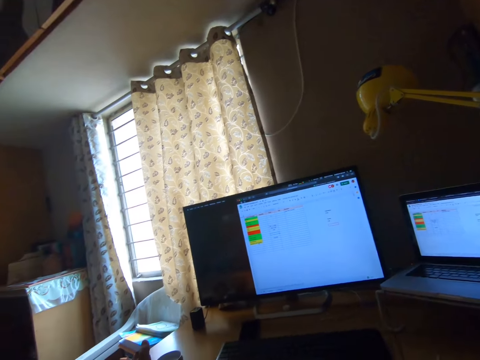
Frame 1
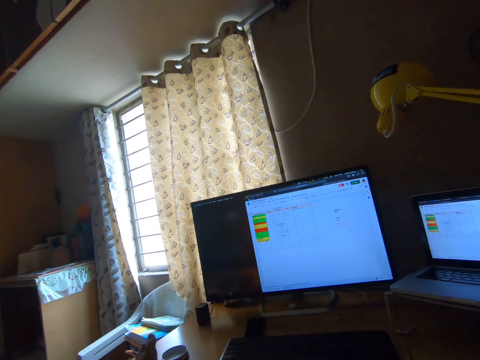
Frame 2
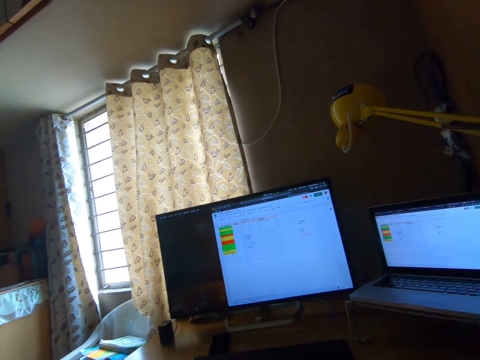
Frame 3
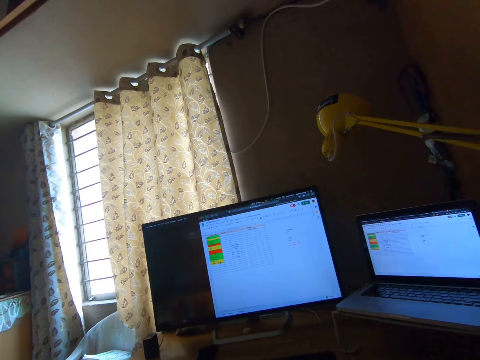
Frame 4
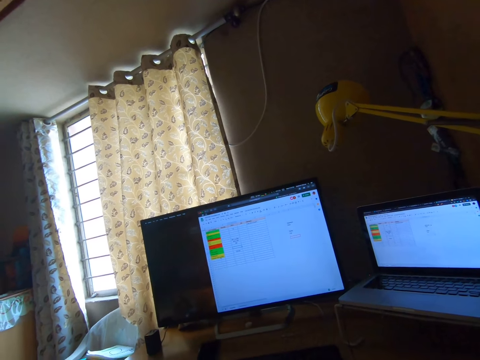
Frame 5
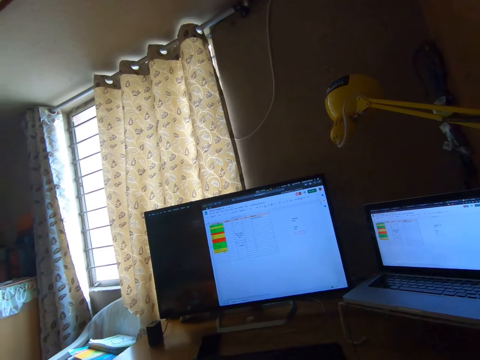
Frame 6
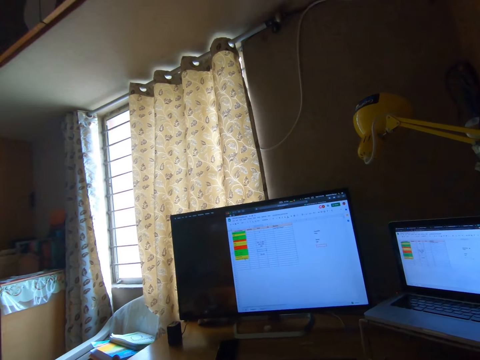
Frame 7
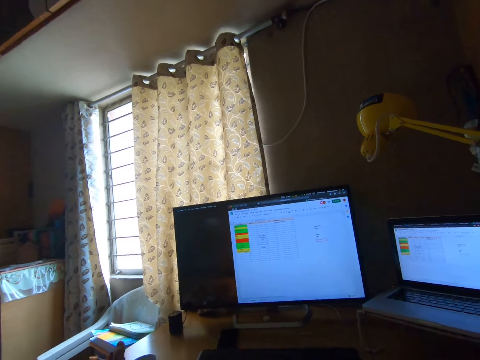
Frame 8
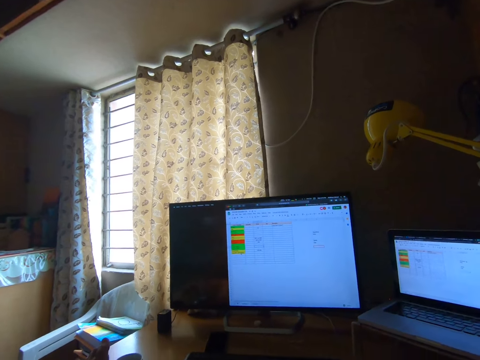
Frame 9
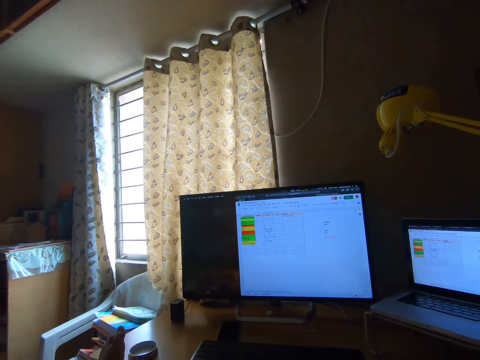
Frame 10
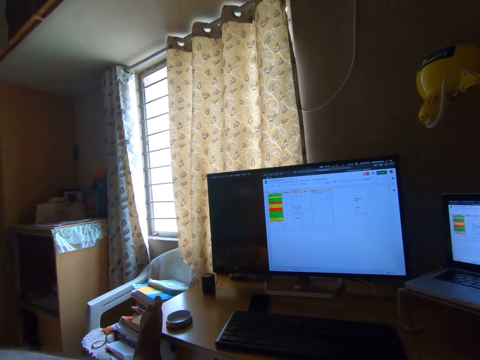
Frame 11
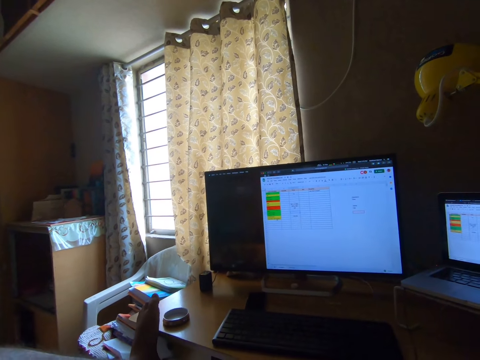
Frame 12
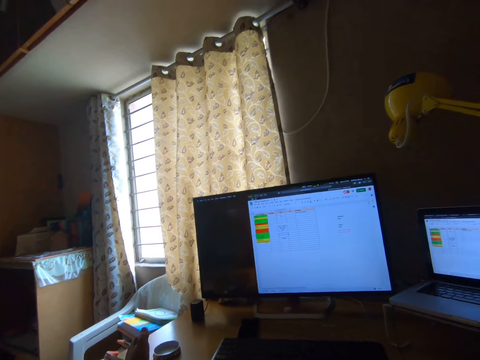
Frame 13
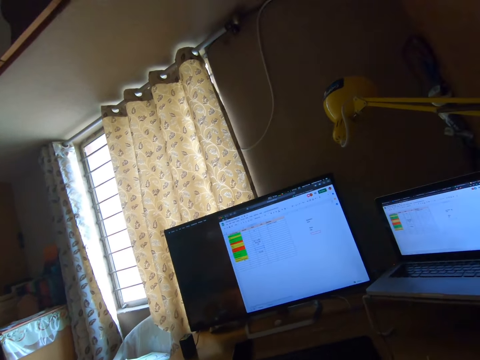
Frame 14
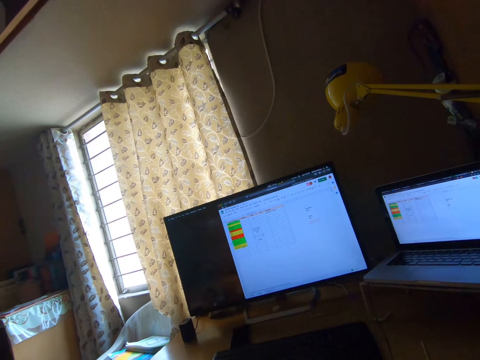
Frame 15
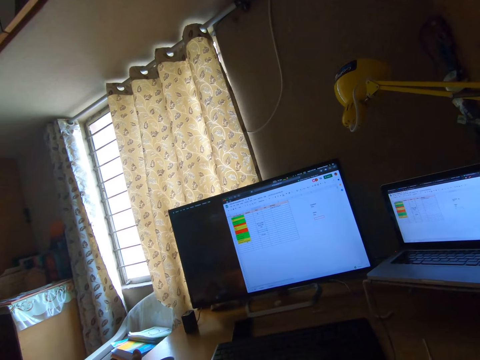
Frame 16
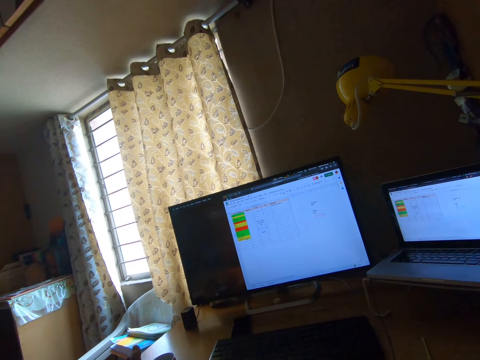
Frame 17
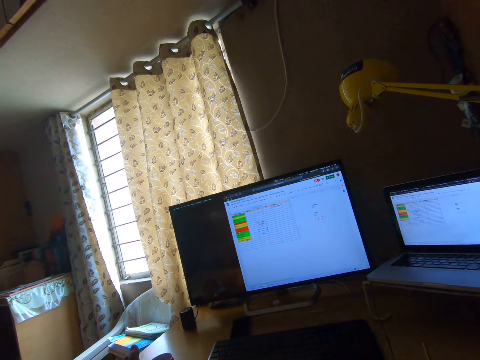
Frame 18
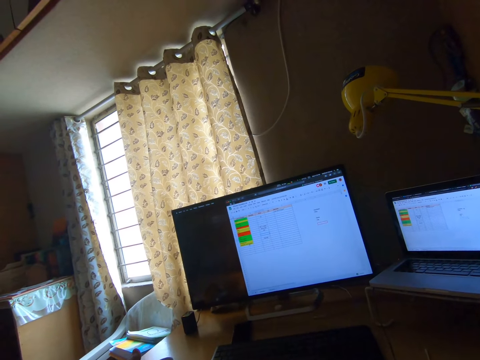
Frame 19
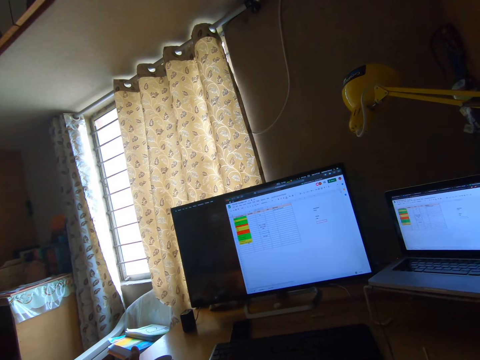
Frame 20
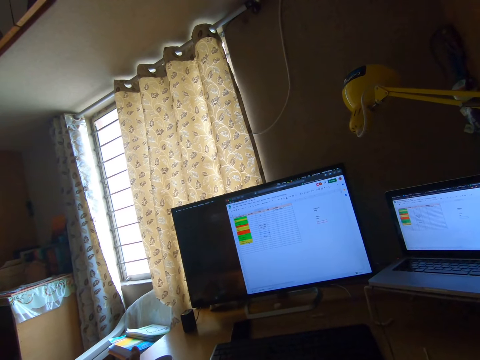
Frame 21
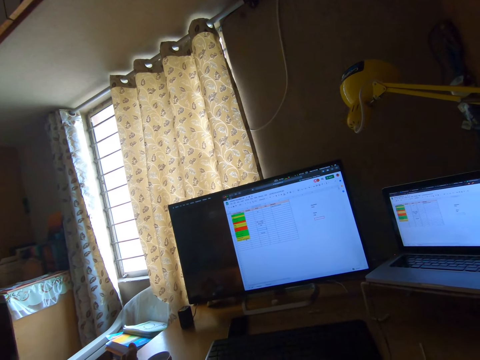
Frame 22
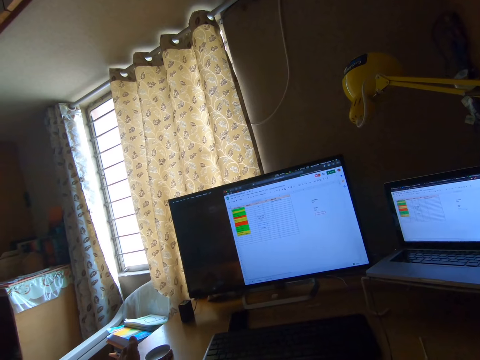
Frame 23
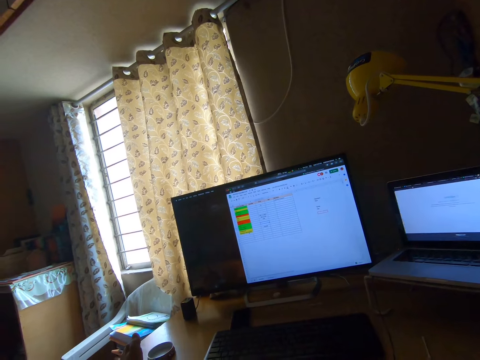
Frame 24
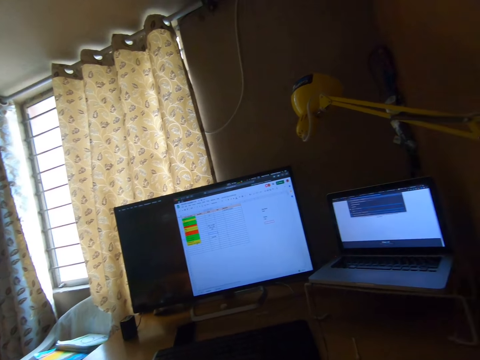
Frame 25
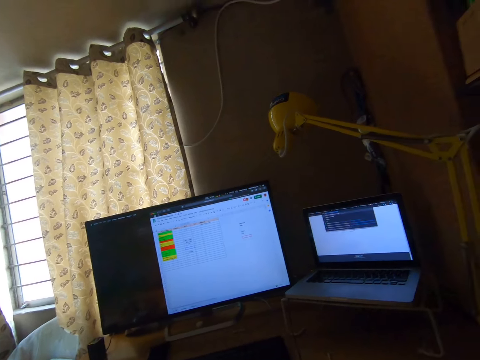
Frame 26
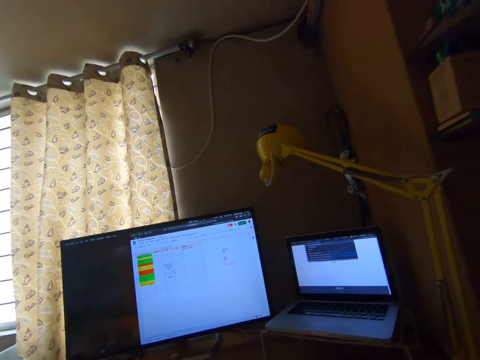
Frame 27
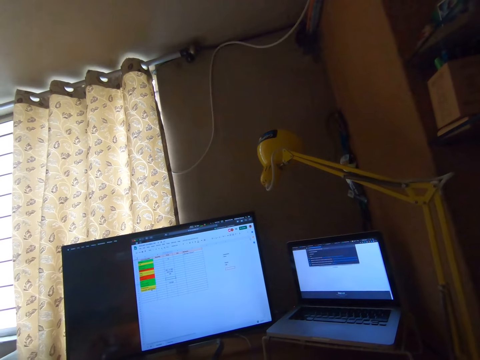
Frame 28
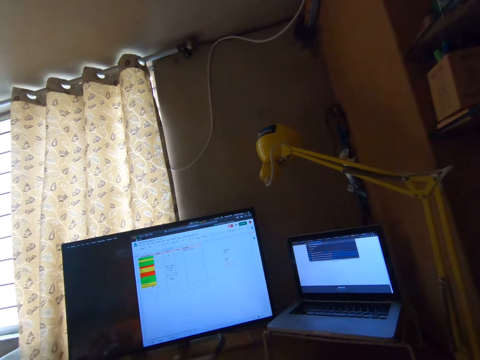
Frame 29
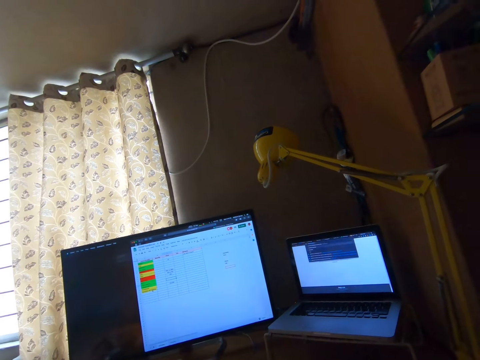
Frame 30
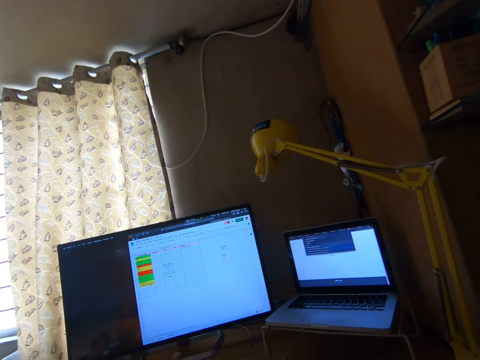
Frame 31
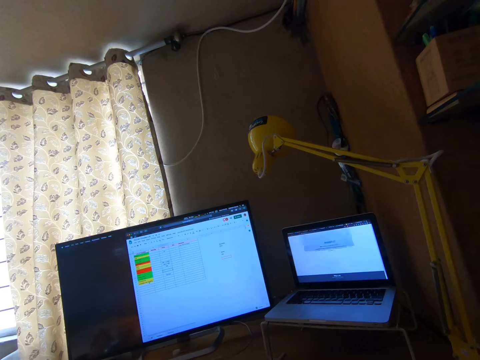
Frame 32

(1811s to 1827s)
The camera wearer looks around. They browse for apparels on the laptop. They operate the laptop with a mouse.

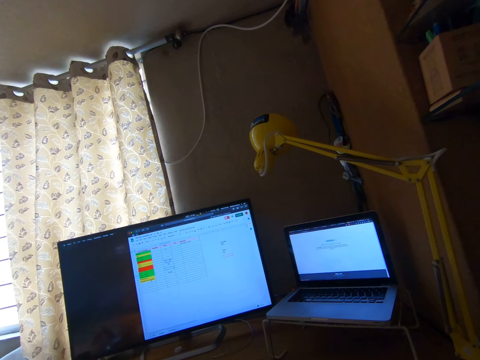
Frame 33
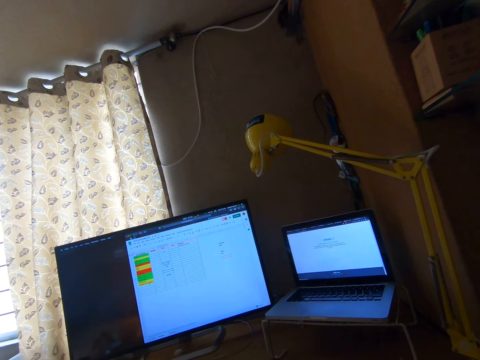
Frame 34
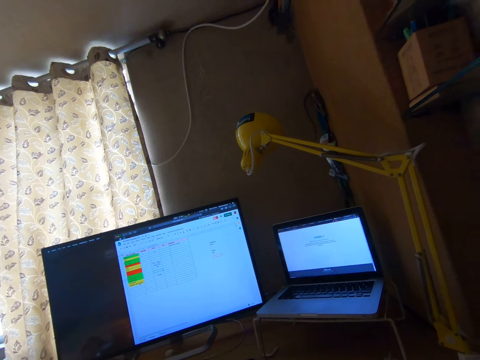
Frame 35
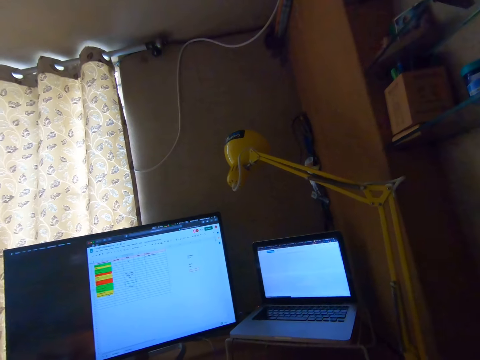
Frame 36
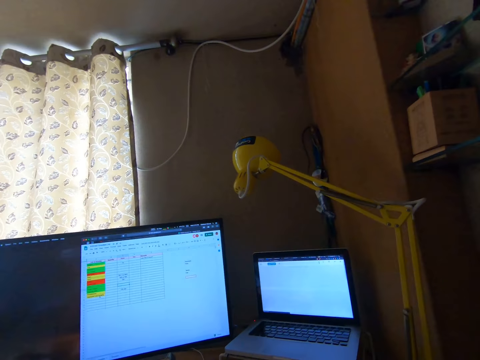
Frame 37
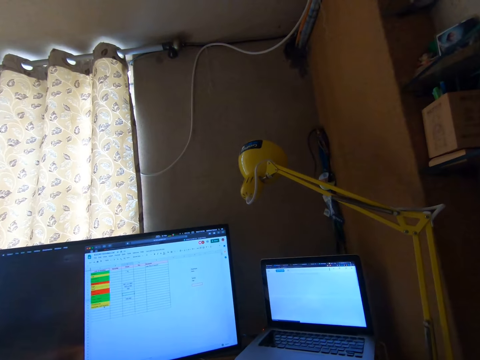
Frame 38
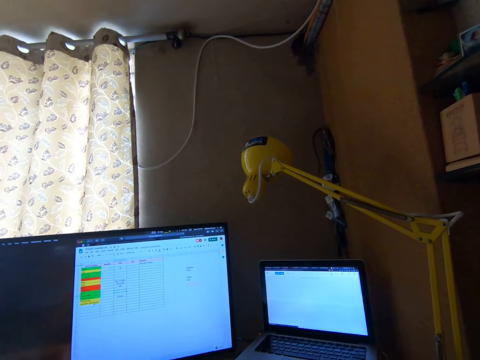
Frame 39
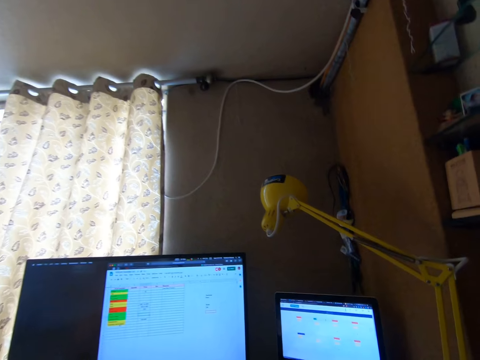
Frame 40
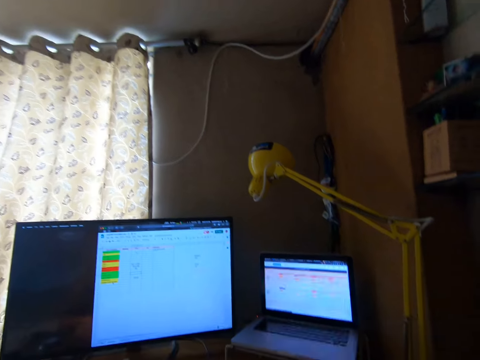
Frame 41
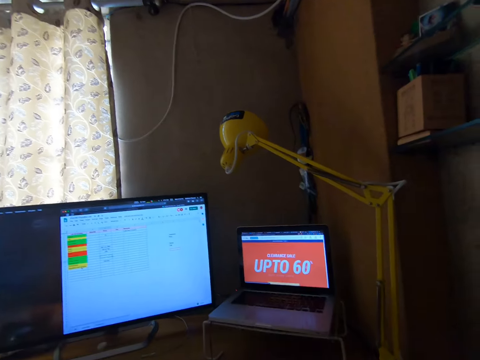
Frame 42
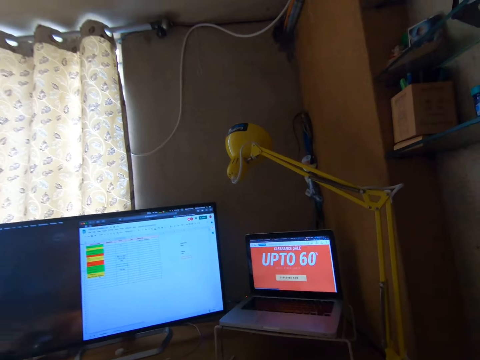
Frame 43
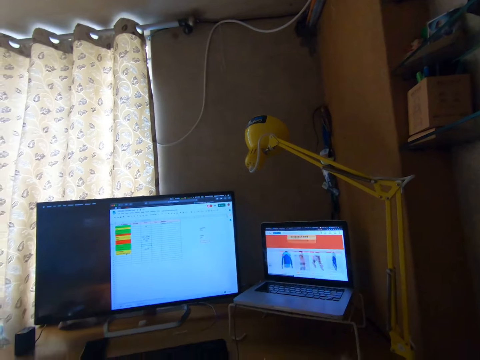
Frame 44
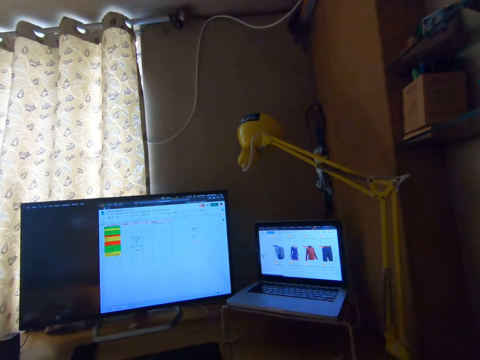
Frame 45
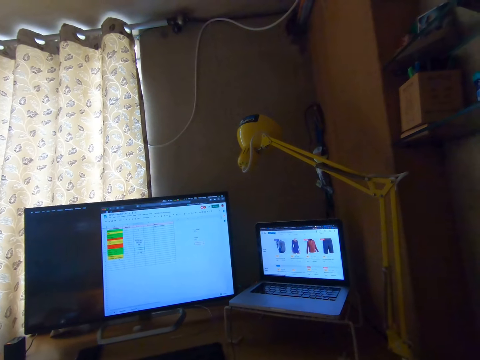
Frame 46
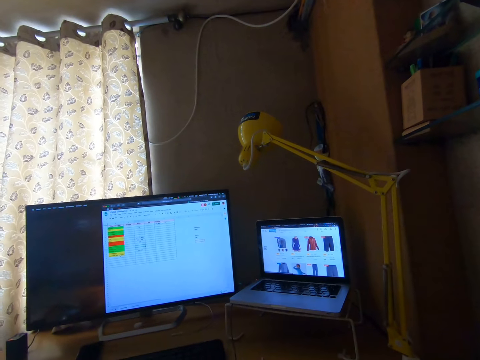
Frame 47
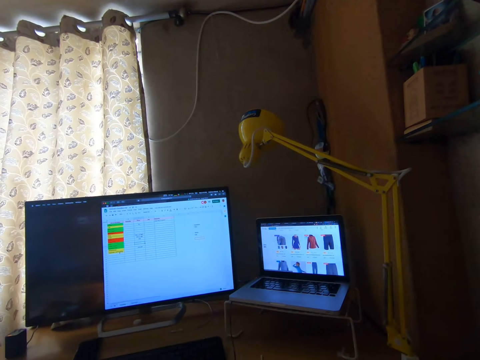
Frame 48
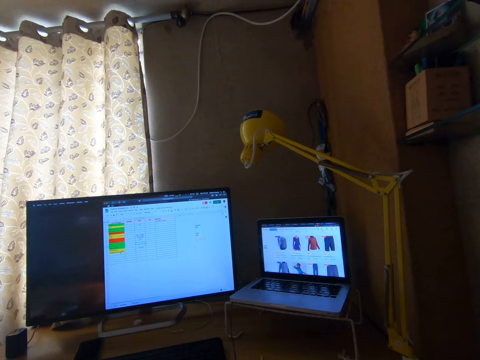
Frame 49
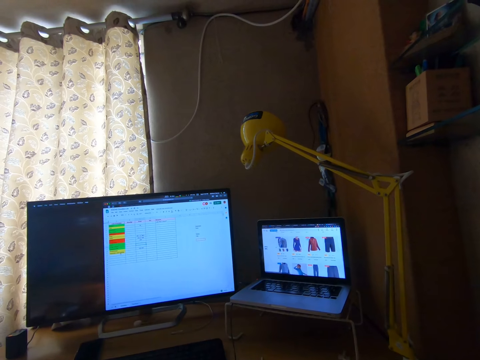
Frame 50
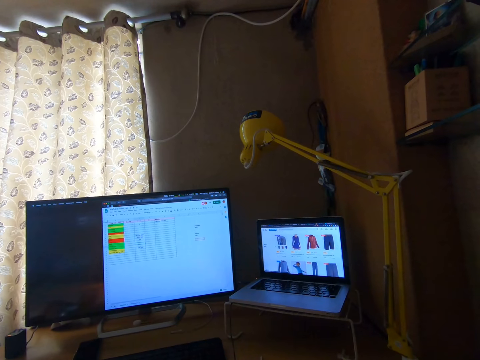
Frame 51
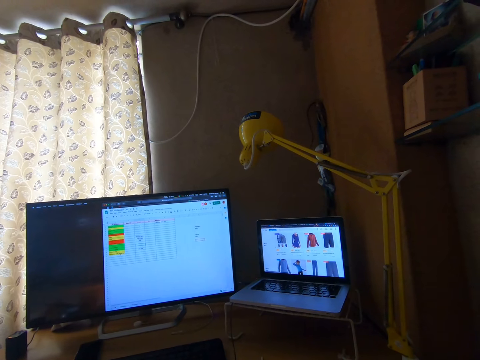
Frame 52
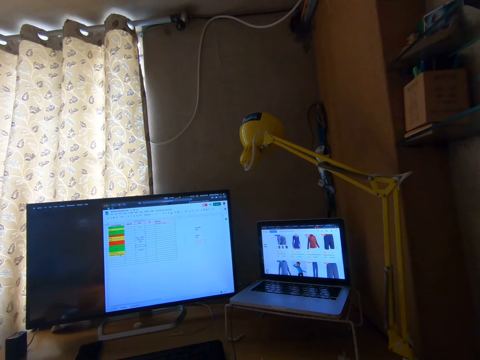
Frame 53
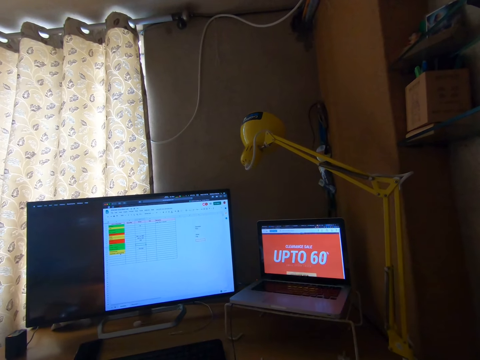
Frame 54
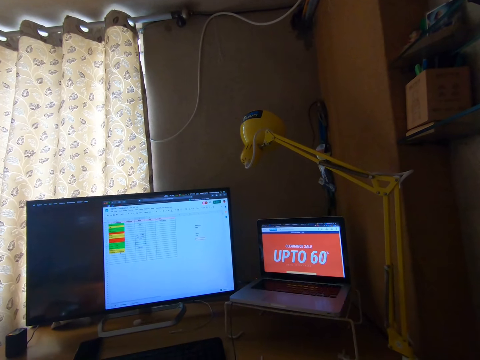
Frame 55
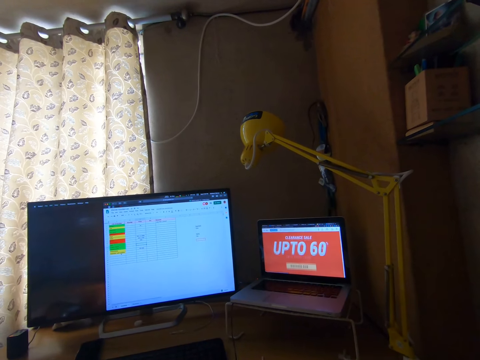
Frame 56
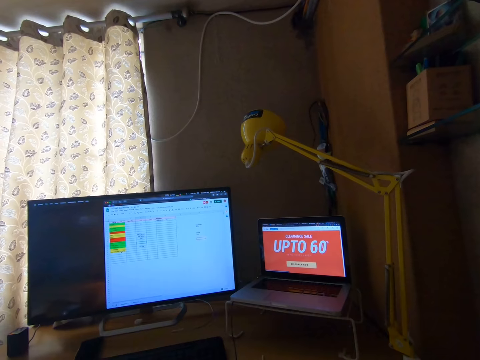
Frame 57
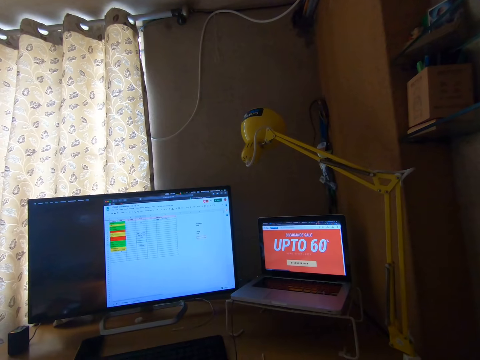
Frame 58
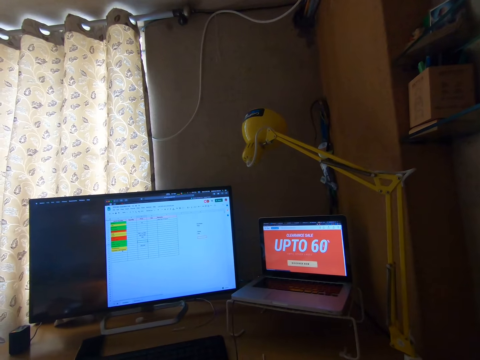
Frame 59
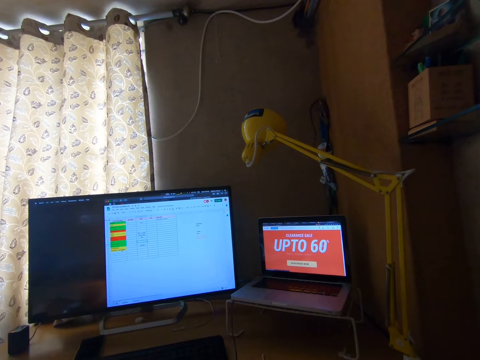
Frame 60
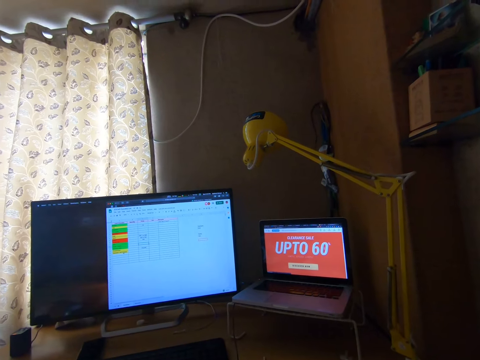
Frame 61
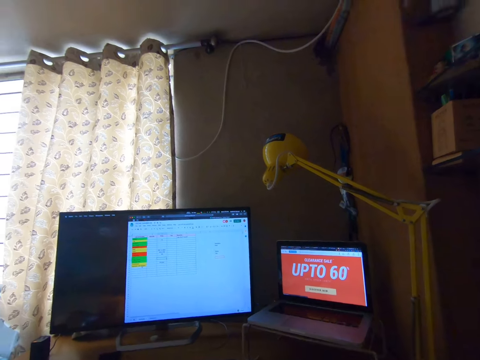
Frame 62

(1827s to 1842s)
The camera wearer looks at the laptop screen. They operate the laptop with a mouse. They look at the laptop screen.
